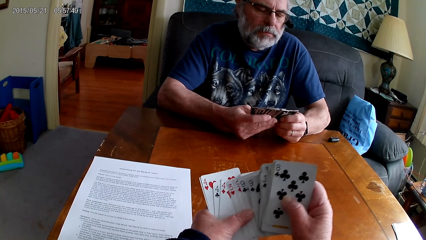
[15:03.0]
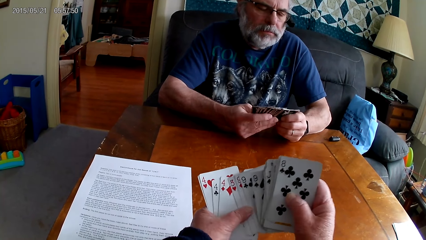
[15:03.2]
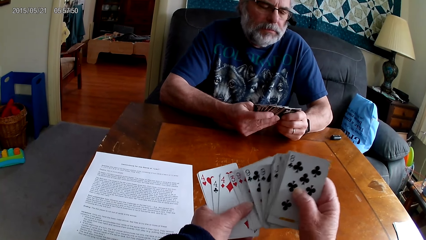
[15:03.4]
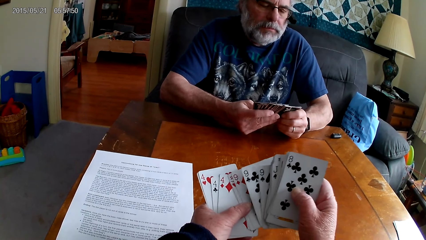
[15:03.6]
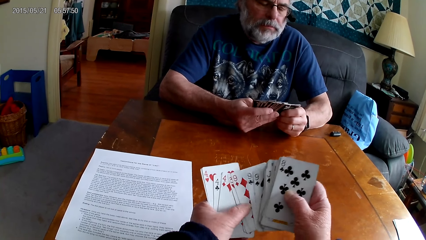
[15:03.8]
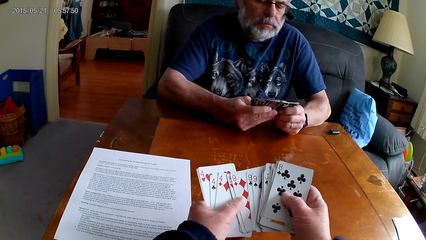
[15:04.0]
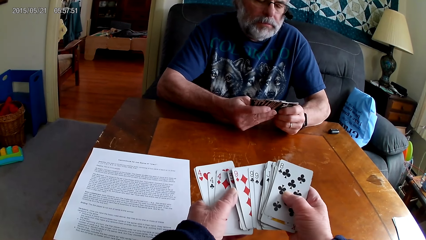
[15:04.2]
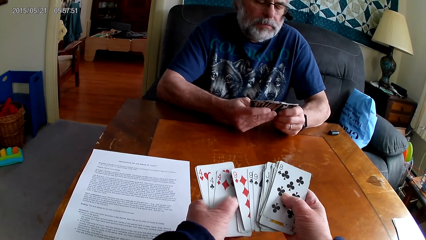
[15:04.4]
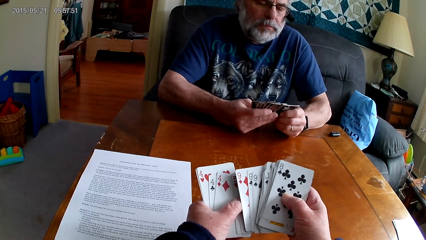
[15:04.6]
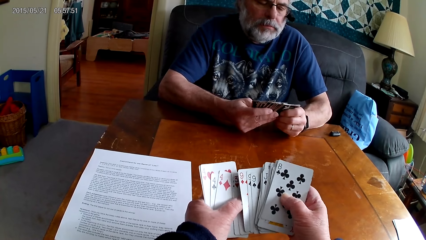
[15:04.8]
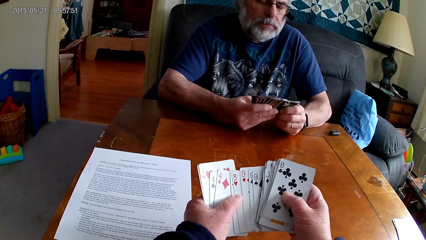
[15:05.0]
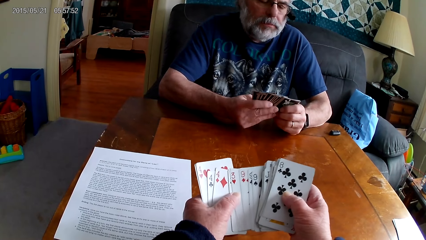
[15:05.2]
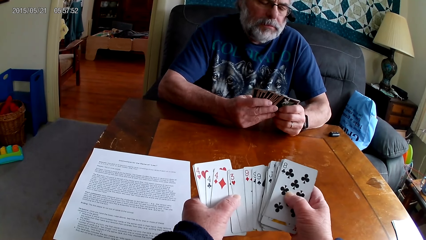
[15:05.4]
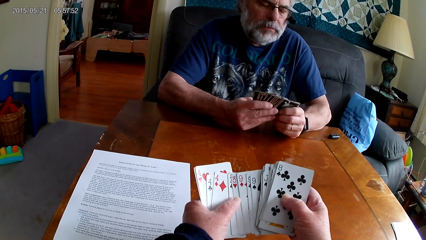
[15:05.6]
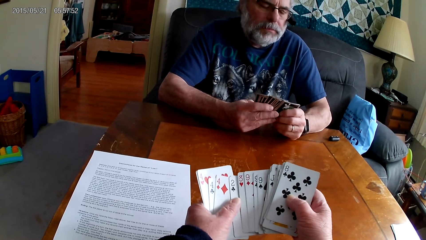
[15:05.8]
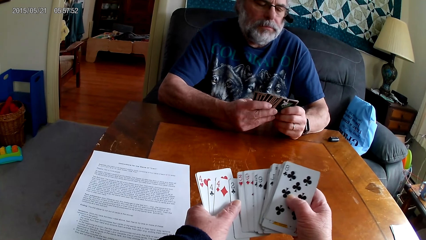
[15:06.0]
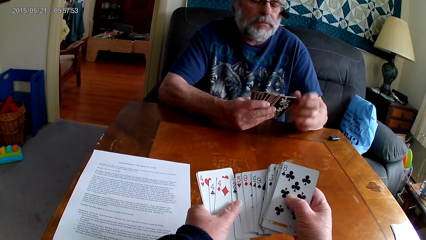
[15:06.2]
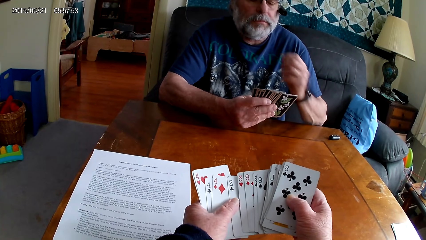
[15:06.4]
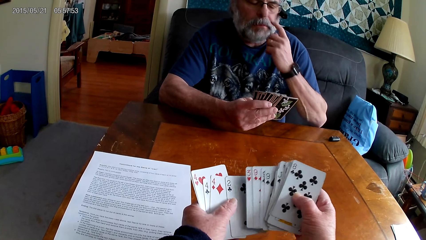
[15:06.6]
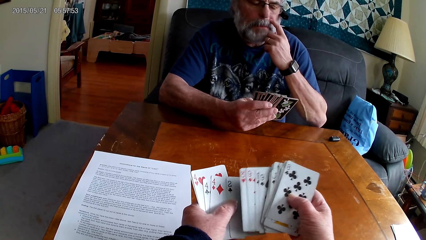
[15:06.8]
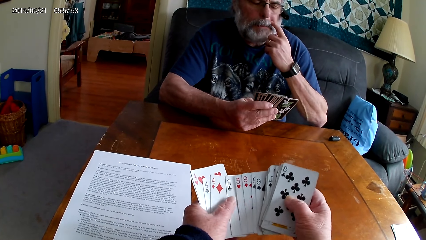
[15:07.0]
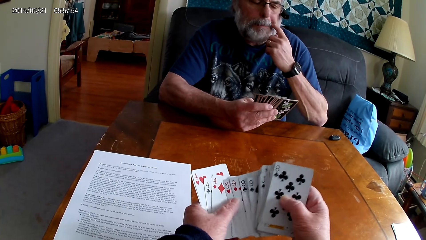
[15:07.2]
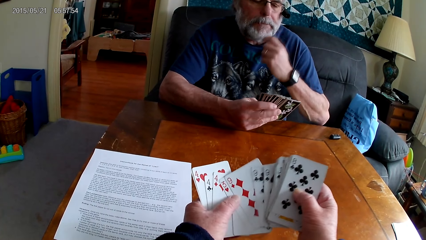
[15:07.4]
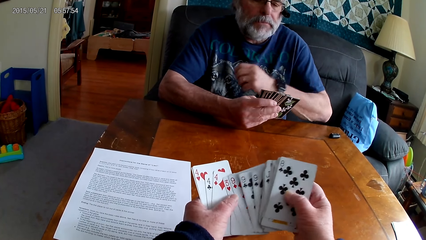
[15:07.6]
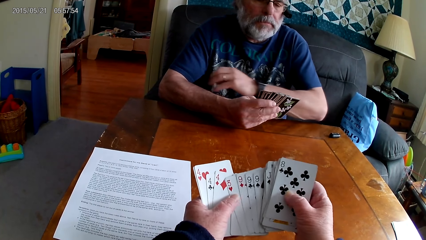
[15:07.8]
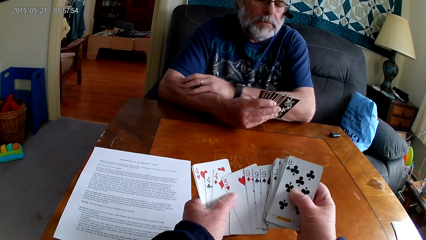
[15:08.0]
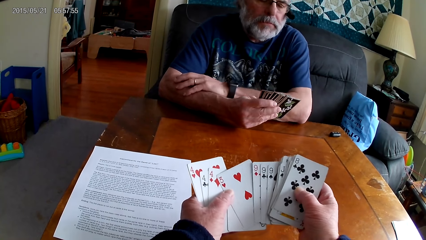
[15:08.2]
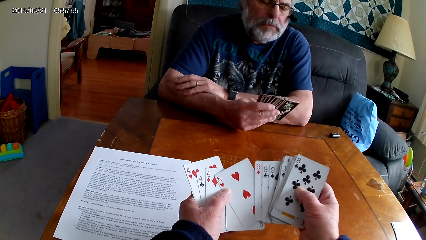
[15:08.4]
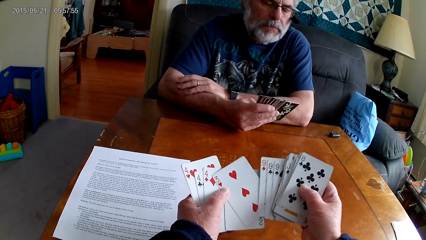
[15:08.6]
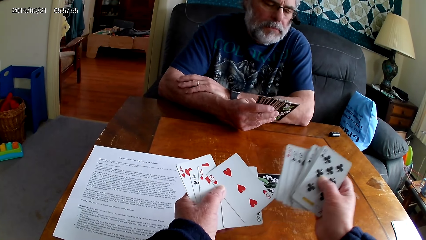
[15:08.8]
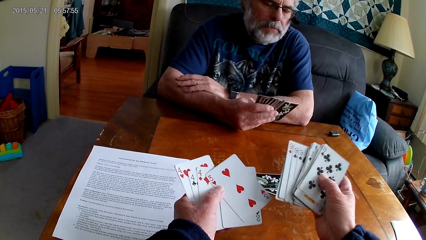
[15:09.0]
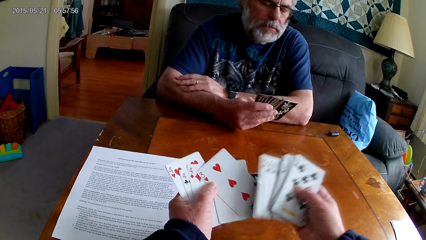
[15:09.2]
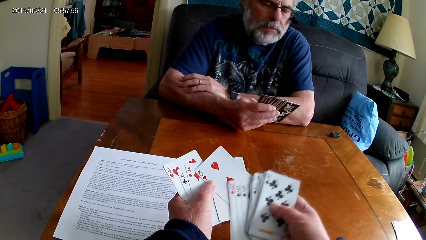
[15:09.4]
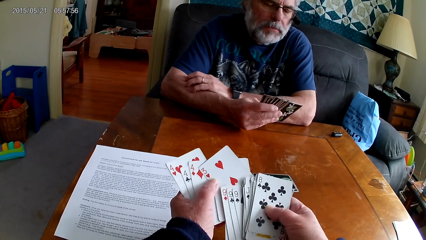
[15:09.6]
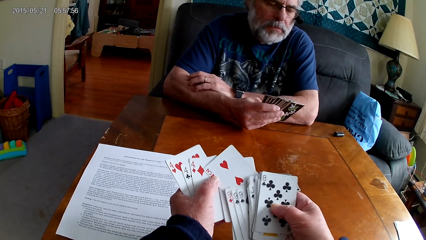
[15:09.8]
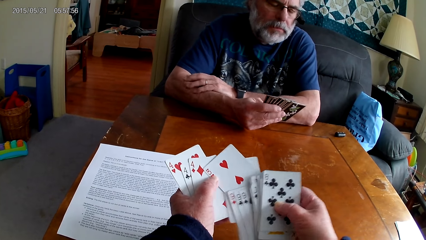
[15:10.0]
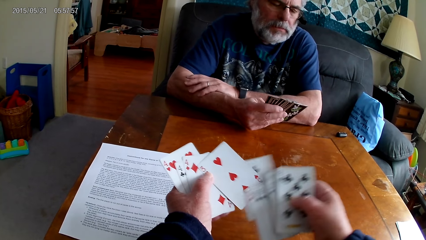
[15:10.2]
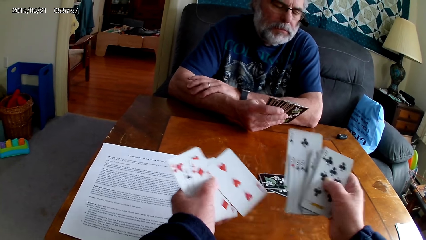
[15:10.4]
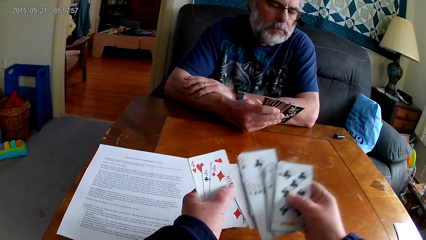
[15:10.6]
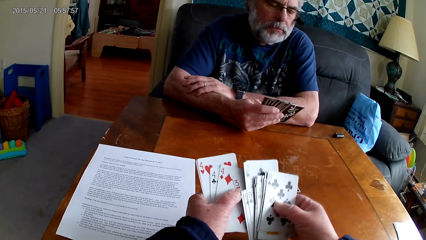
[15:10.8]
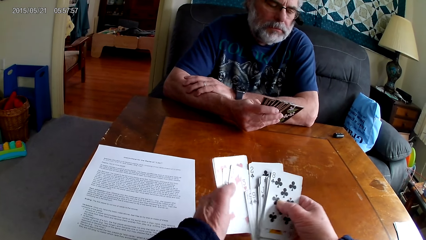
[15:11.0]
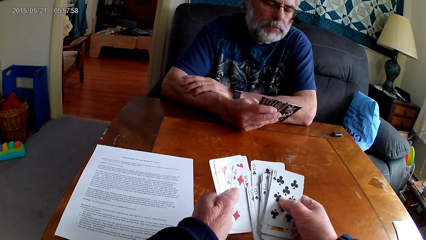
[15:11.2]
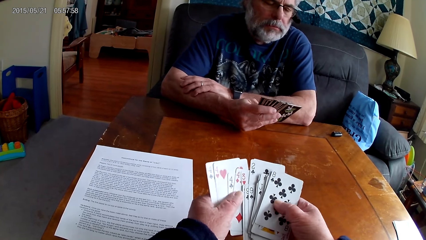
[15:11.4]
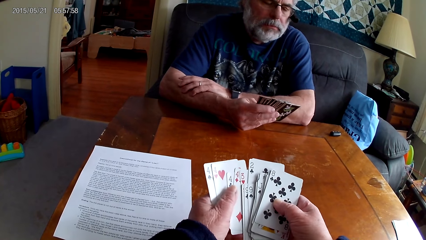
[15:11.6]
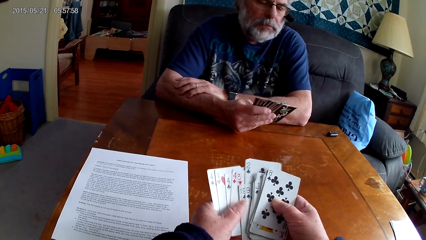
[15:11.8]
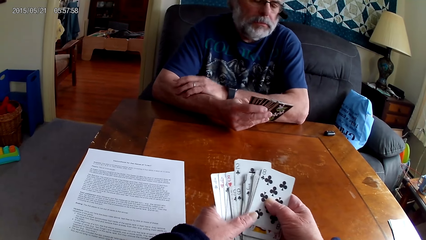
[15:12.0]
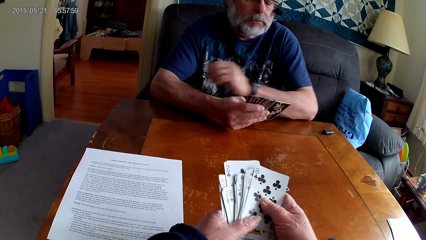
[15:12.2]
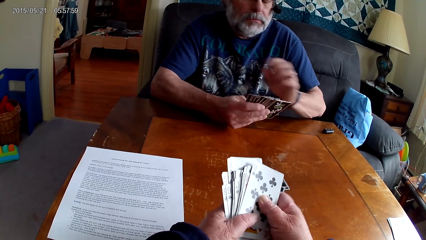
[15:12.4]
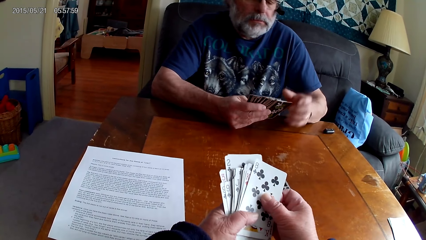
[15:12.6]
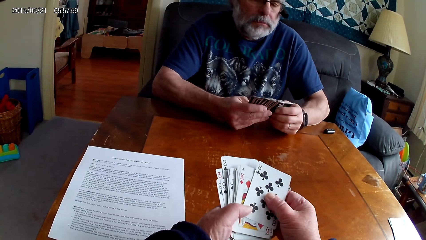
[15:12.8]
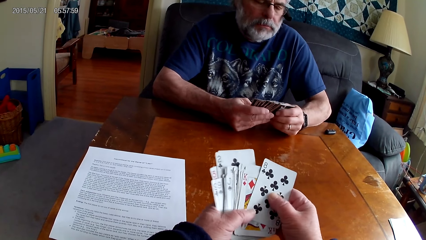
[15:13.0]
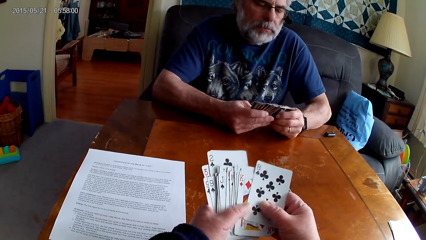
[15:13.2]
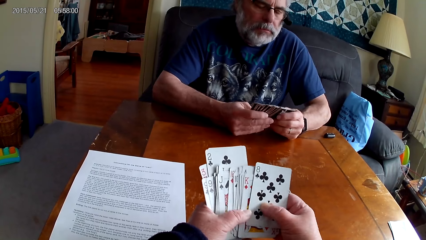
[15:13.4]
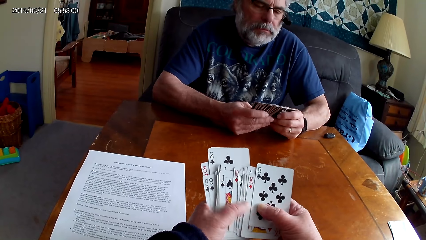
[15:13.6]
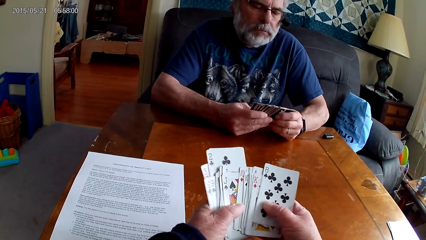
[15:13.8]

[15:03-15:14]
A man itches his face. The camera wearer arranges cards.

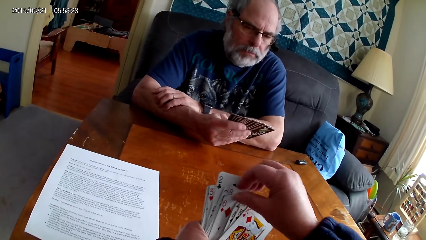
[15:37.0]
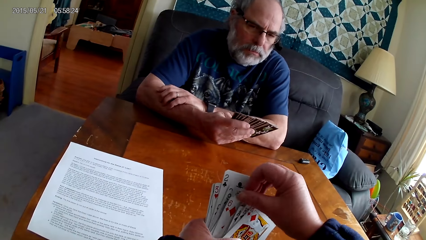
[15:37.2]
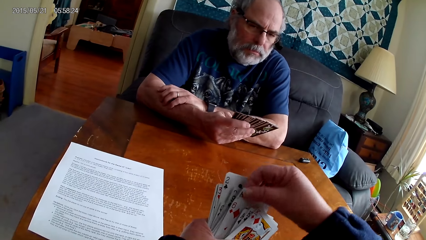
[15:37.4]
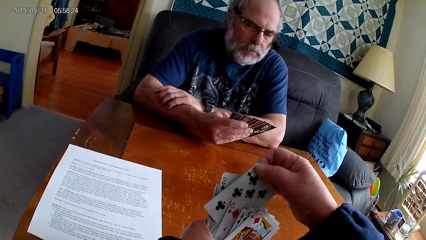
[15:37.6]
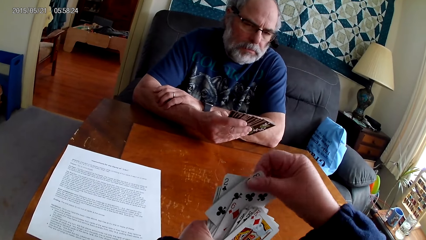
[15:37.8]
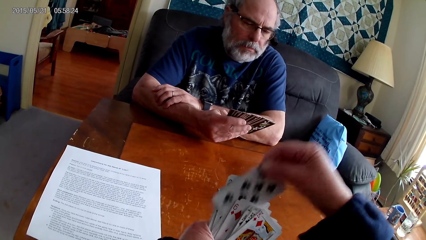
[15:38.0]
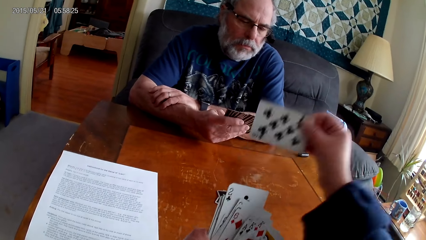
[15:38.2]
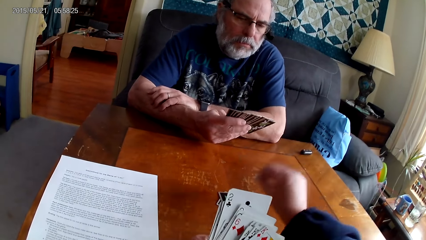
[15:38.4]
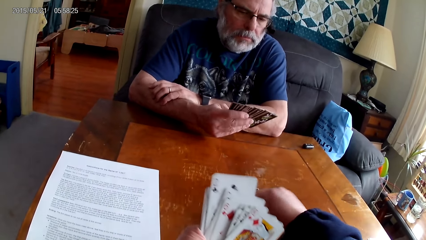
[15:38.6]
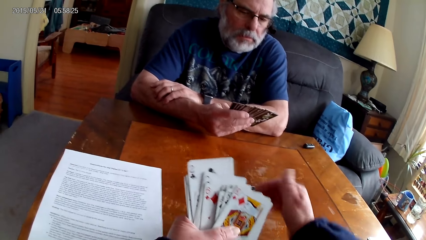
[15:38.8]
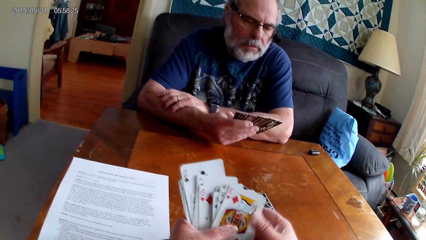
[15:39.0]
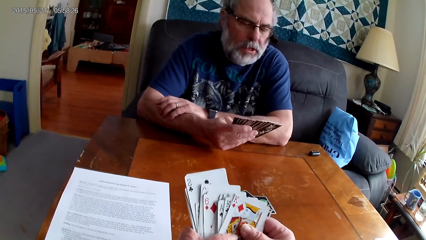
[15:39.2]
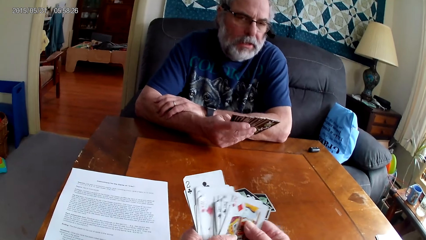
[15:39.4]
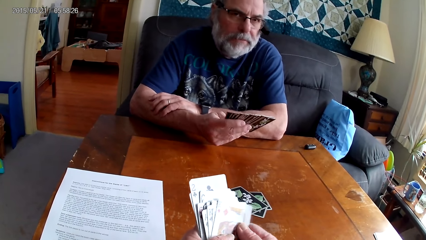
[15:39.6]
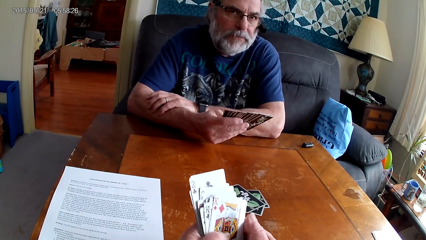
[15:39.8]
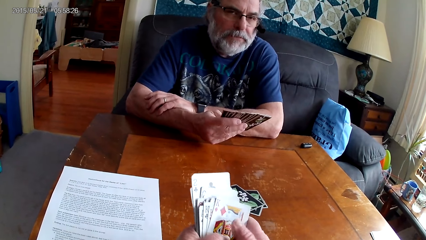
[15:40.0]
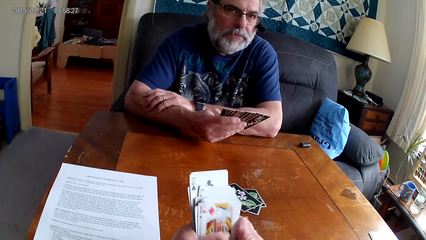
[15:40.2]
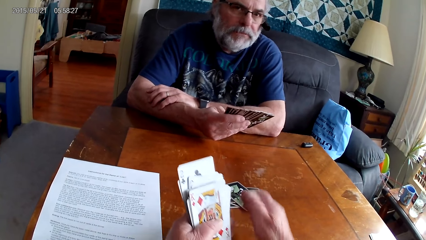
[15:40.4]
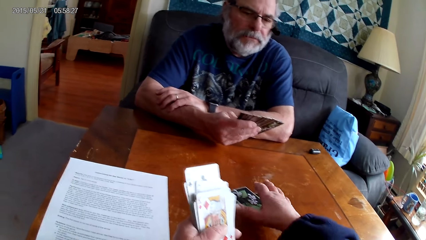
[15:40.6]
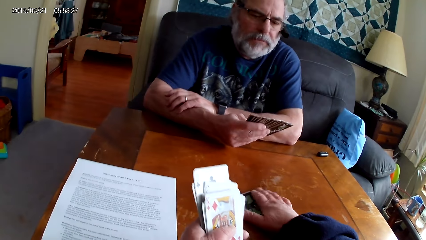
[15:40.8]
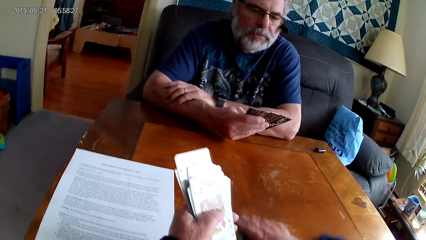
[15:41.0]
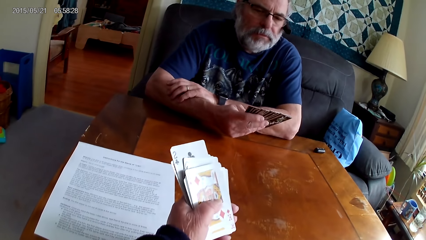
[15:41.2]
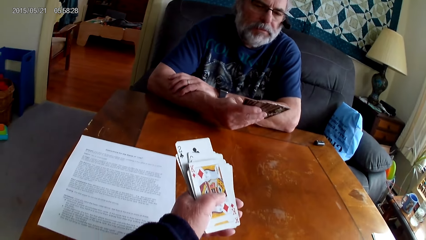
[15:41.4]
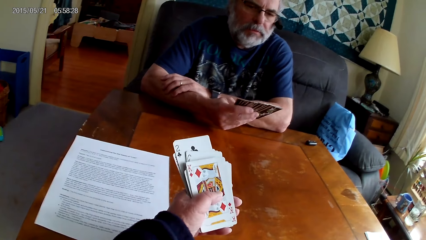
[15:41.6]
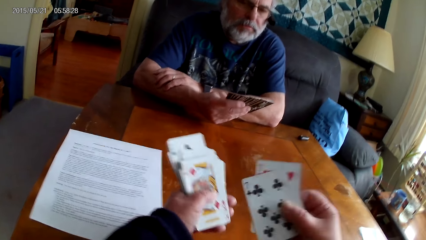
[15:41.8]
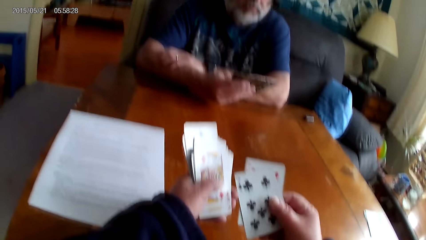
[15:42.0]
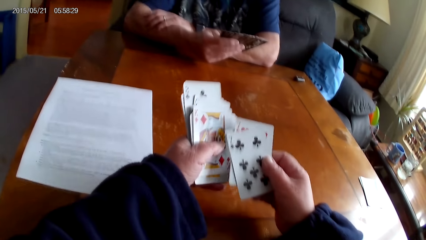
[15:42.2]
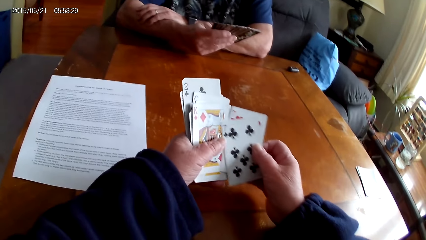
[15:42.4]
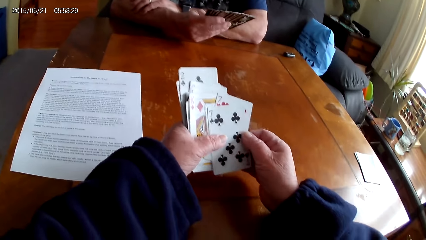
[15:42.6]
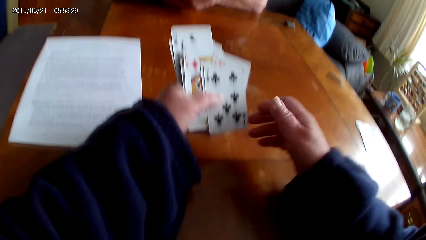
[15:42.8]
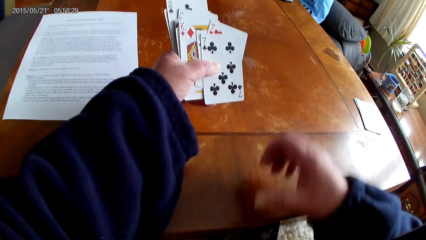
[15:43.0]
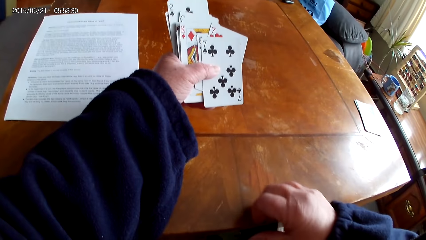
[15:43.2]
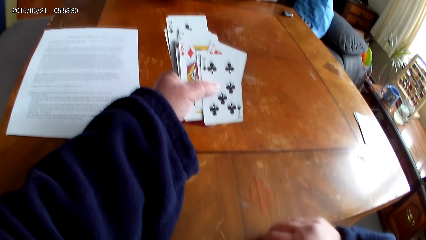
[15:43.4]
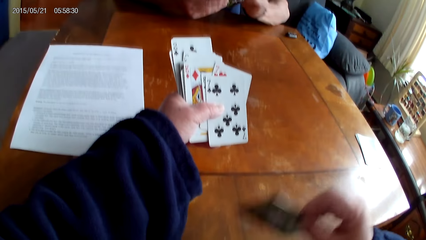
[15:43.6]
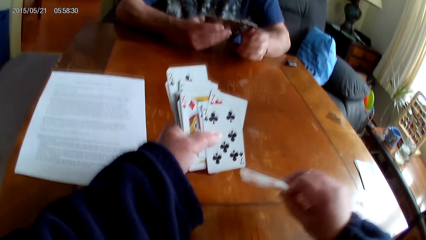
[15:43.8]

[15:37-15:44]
The camera wearer puts a card on the table. They pick poker cards from the table. They put the cards together. They arrange the poker cards.
